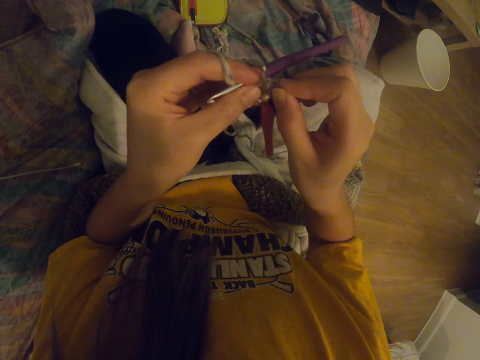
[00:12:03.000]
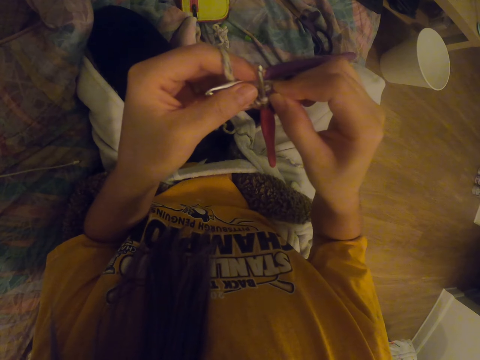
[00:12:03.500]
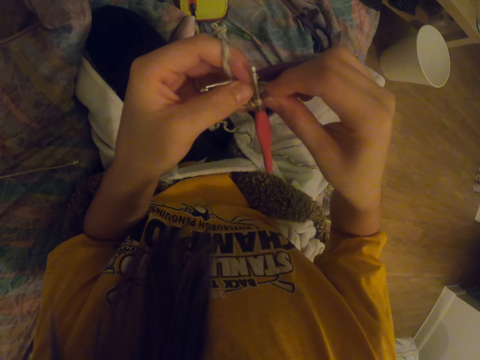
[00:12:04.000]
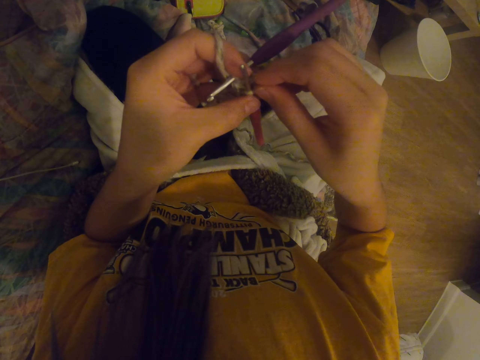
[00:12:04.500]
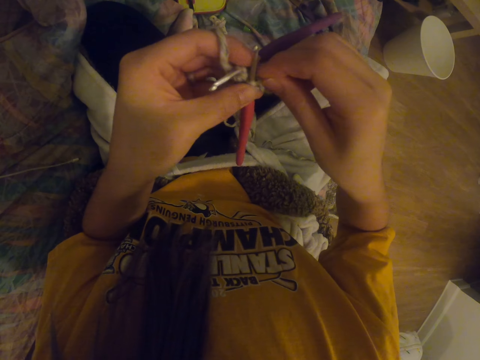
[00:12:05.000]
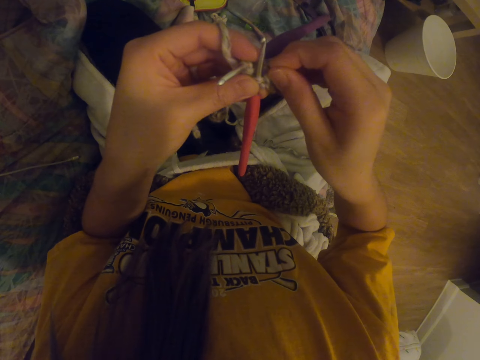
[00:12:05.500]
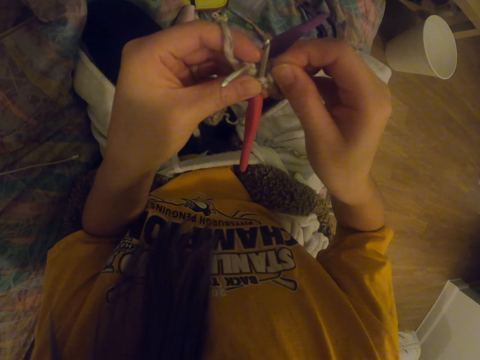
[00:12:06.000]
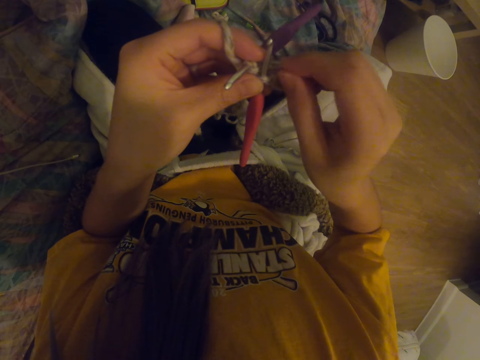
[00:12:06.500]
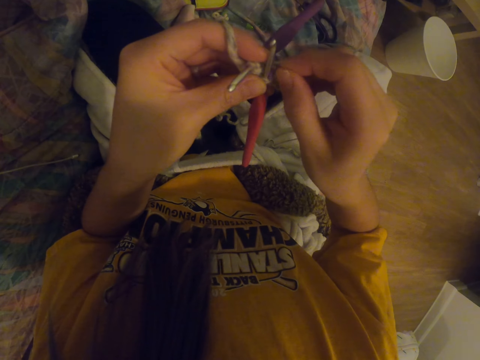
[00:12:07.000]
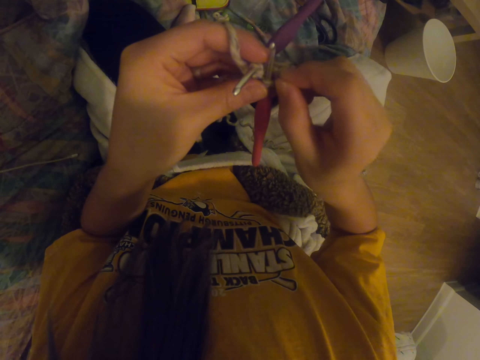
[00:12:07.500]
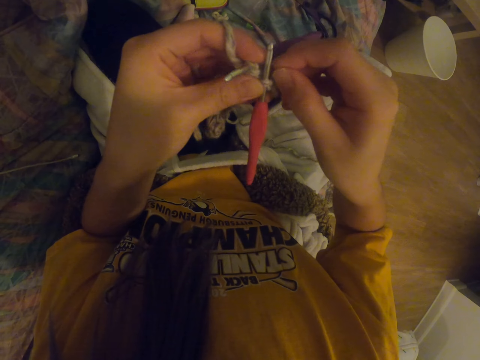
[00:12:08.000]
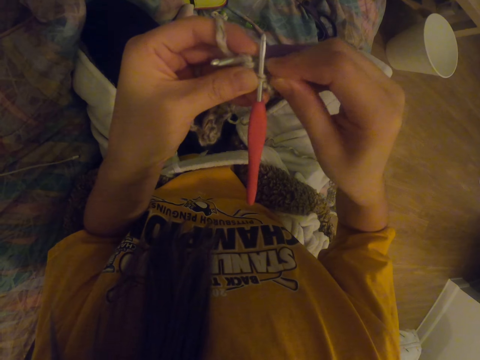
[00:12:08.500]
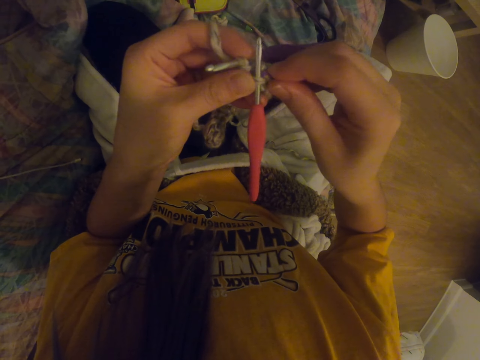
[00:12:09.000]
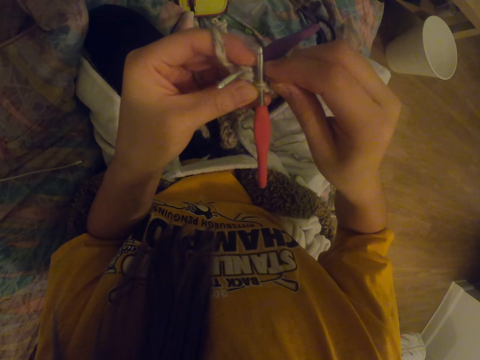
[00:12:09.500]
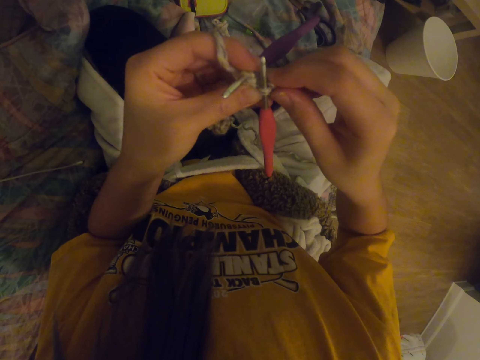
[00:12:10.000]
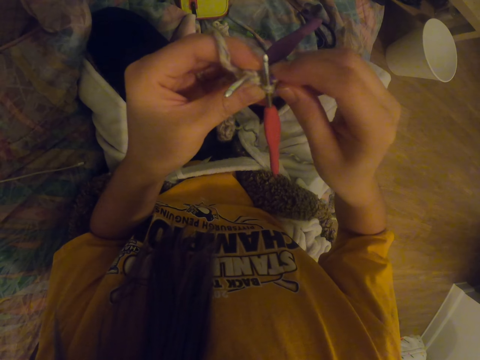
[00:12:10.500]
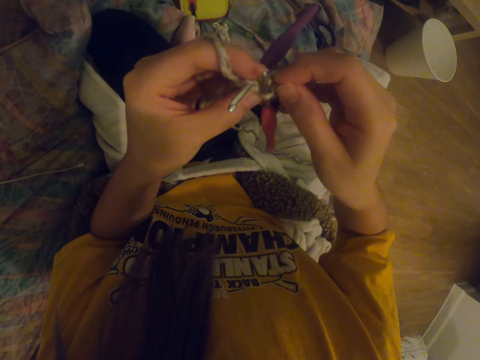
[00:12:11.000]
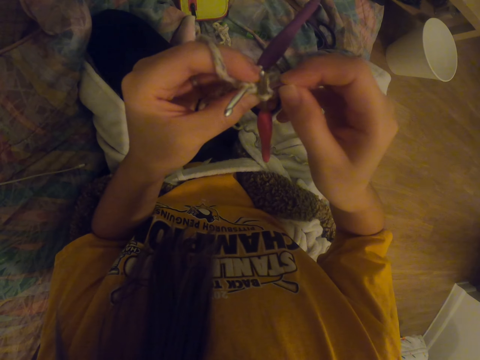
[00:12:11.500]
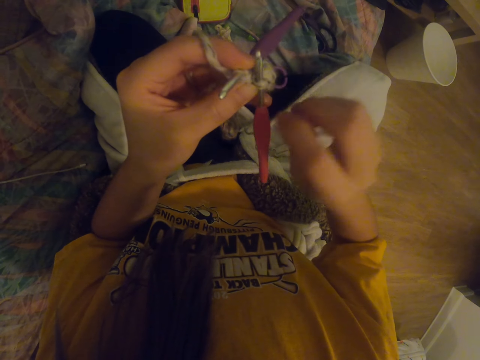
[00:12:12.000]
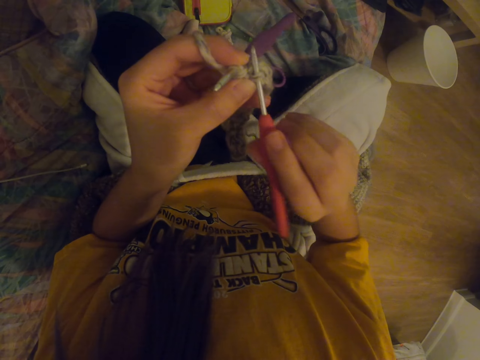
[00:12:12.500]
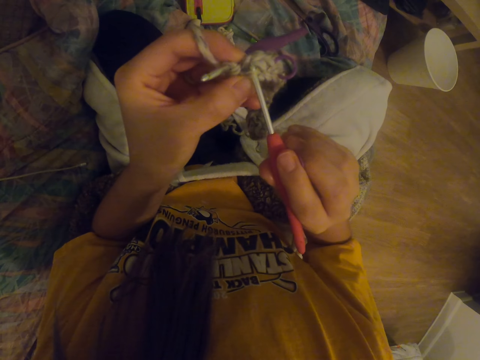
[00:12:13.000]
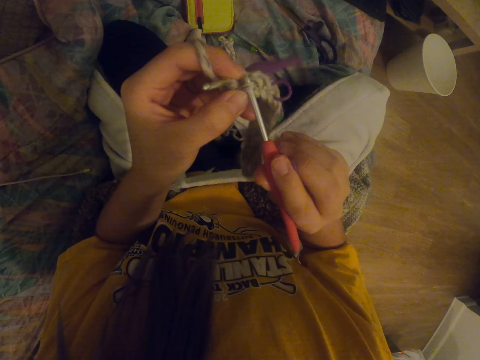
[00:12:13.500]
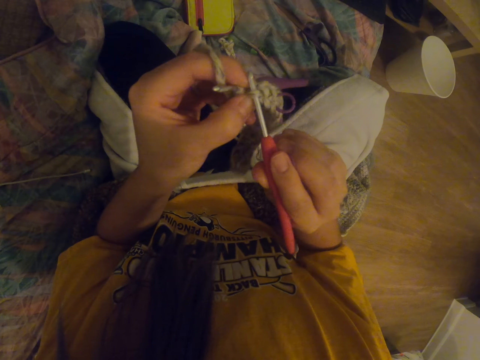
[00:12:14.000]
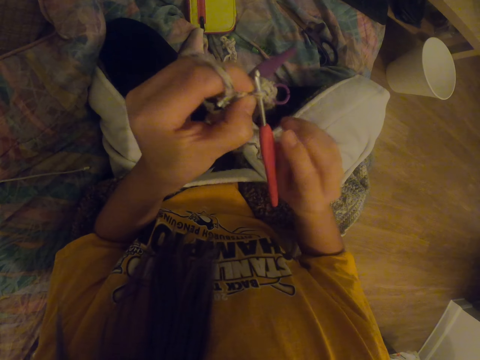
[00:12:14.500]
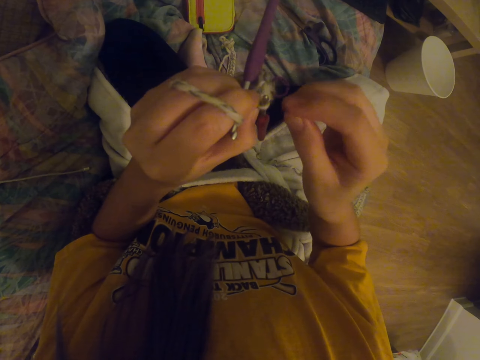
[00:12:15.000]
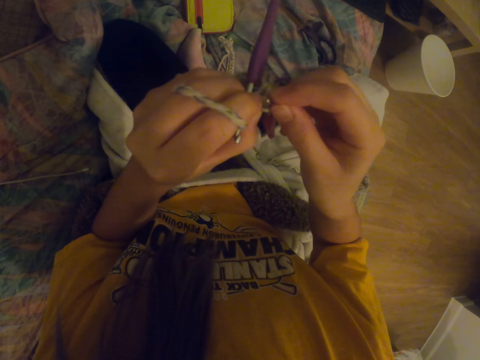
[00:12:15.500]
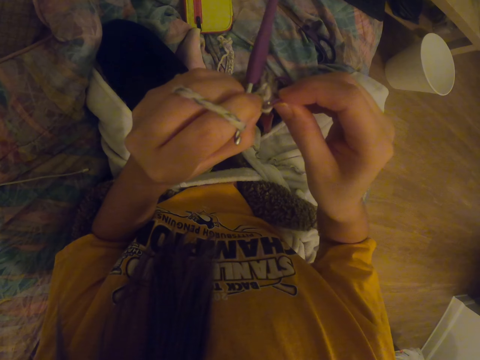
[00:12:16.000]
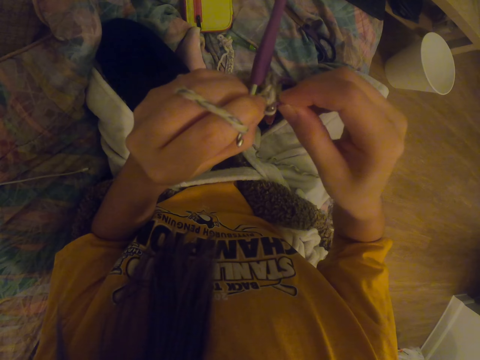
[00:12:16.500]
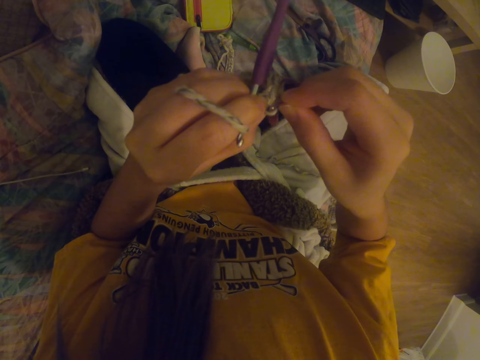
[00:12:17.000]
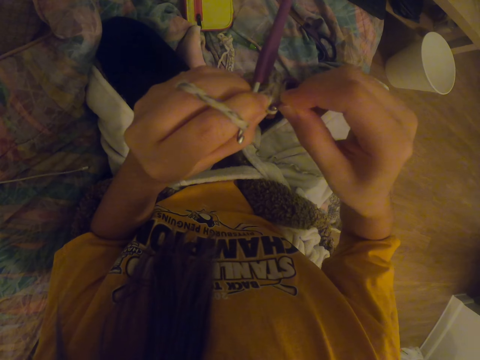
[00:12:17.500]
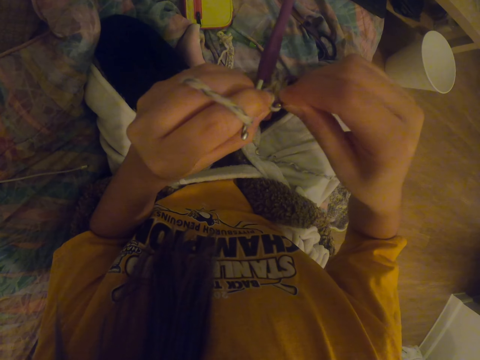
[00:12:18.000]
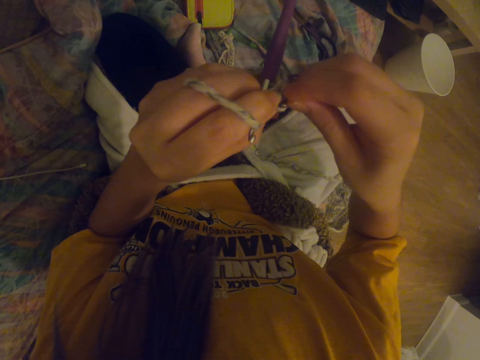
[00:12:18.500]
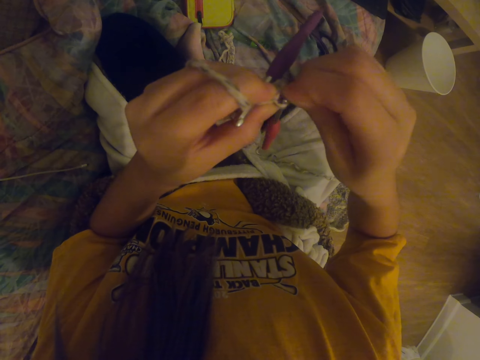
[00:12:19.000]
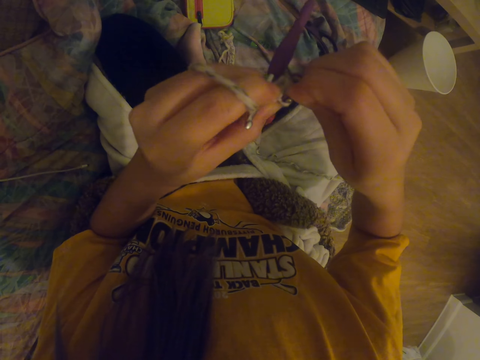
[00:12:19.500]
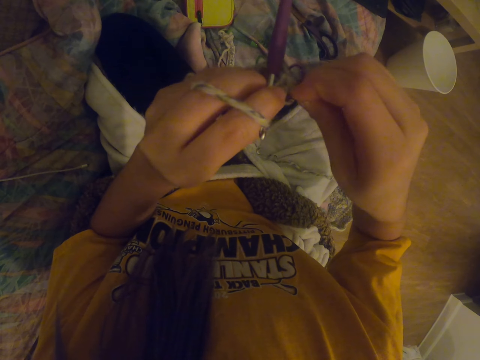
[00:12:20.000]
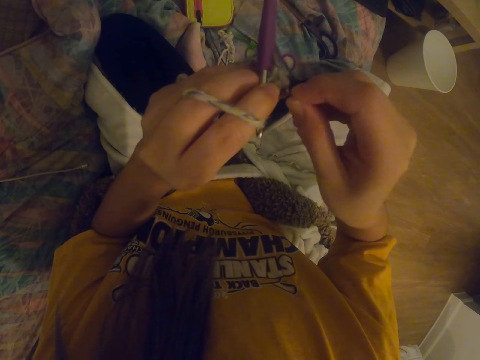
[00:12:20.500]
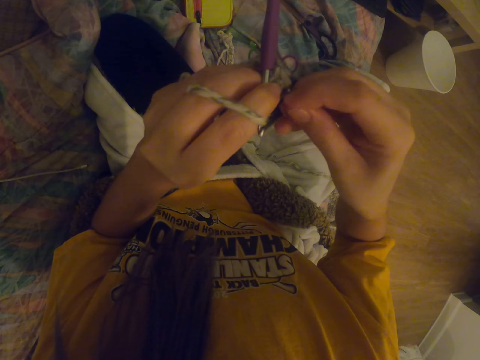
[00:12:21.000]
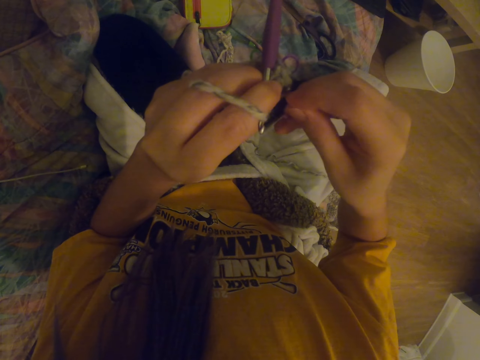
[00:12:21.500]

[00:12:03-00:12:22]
The camera wearer tries to put a hook in a fabric. They hold the crochet hook with a hand. They adjust the crochet hook. They fix a decoration to the garment. They put the hook in the fabric.

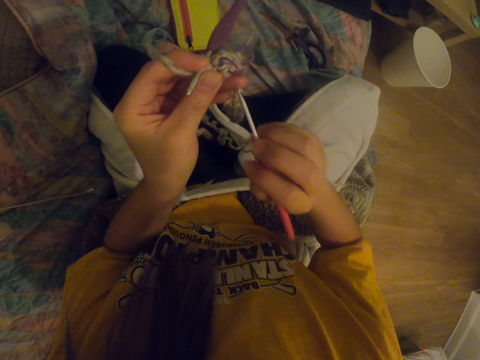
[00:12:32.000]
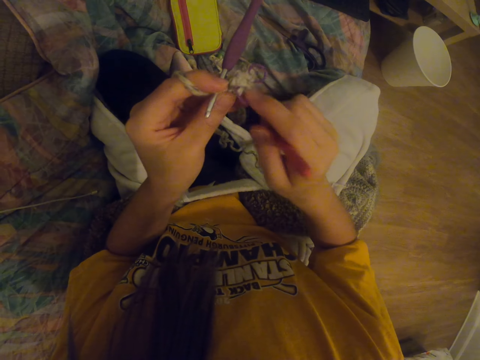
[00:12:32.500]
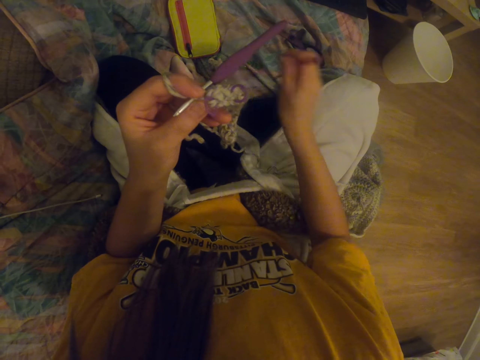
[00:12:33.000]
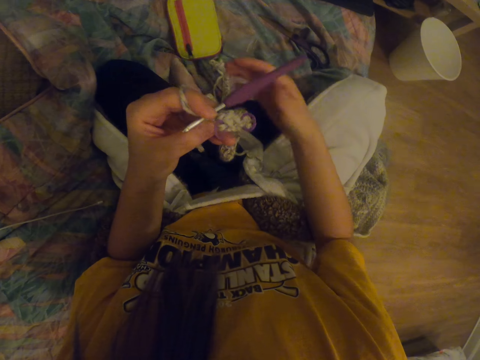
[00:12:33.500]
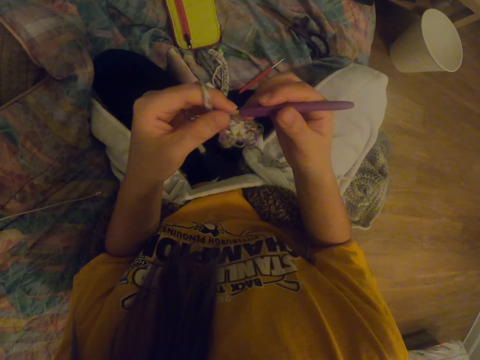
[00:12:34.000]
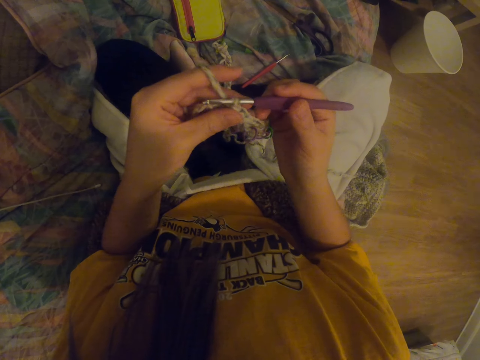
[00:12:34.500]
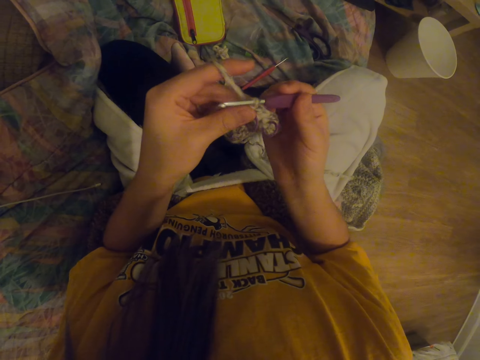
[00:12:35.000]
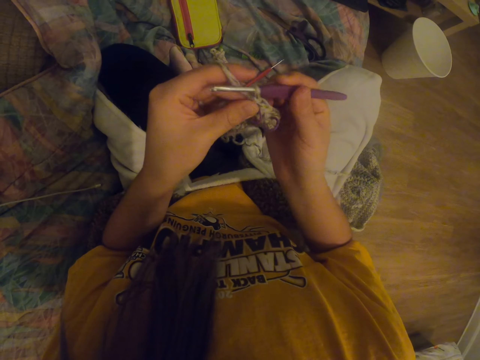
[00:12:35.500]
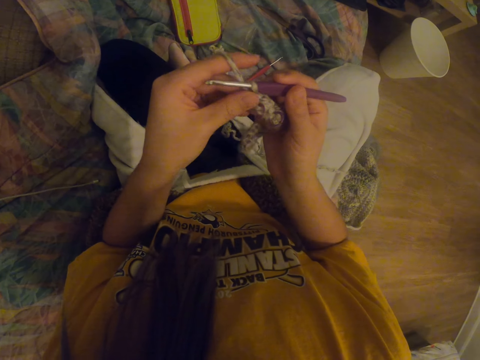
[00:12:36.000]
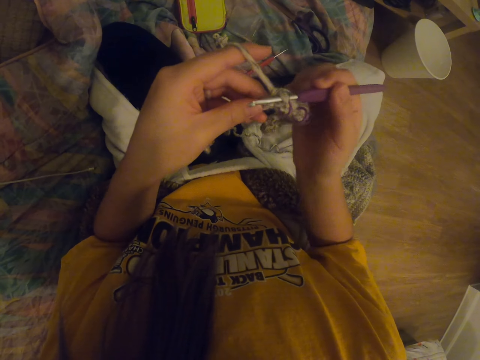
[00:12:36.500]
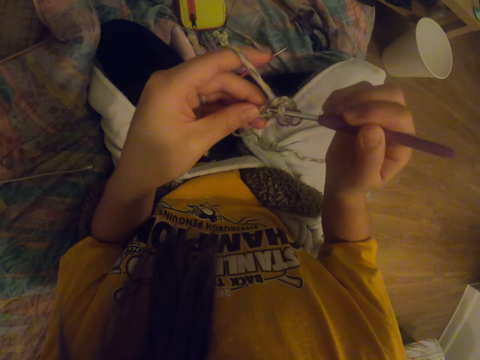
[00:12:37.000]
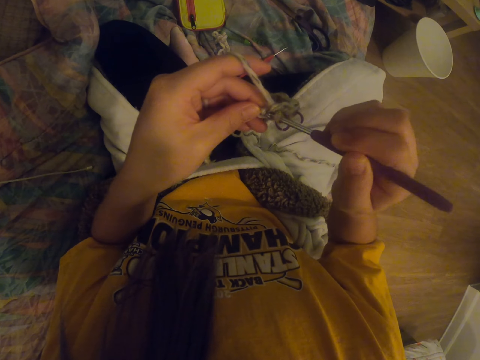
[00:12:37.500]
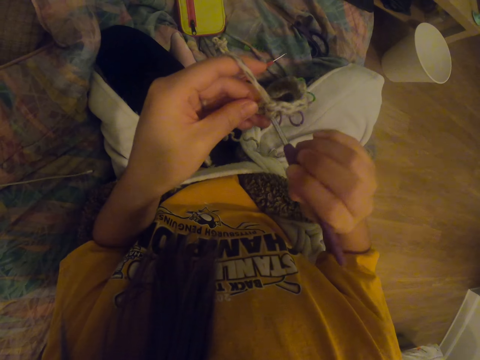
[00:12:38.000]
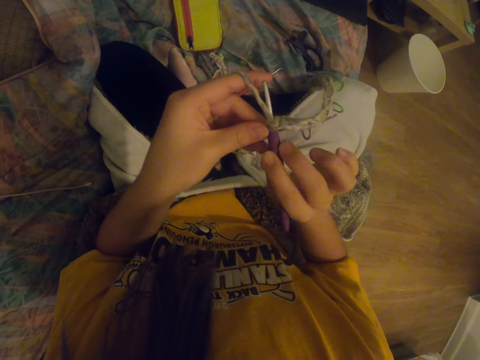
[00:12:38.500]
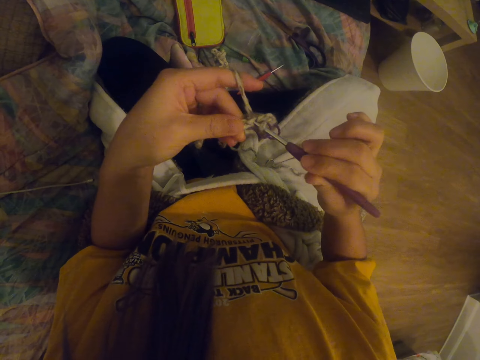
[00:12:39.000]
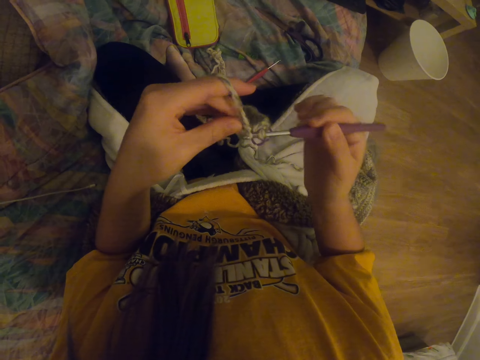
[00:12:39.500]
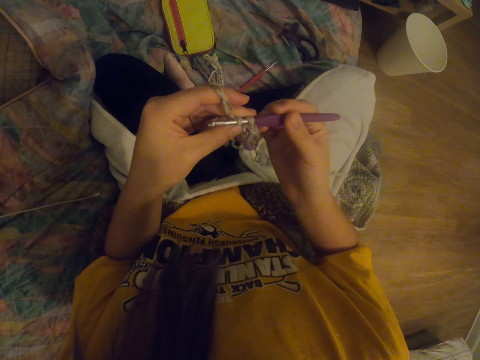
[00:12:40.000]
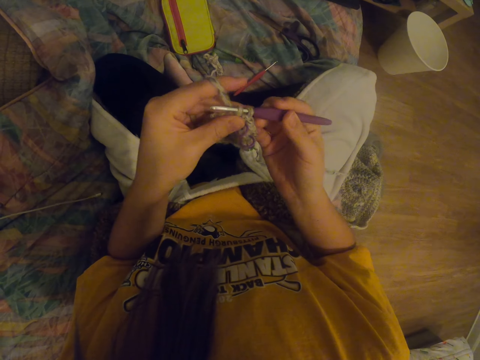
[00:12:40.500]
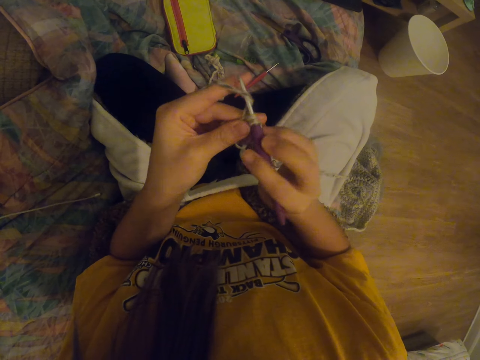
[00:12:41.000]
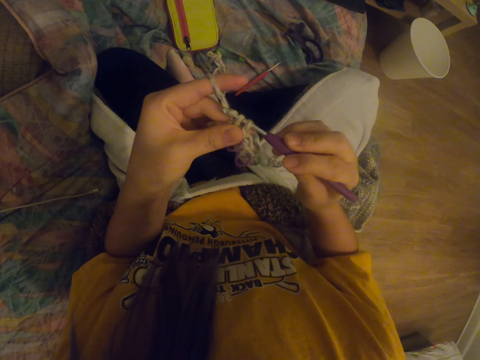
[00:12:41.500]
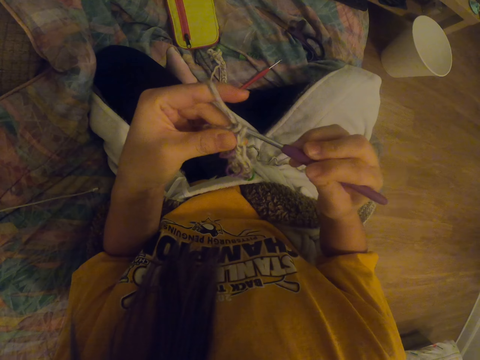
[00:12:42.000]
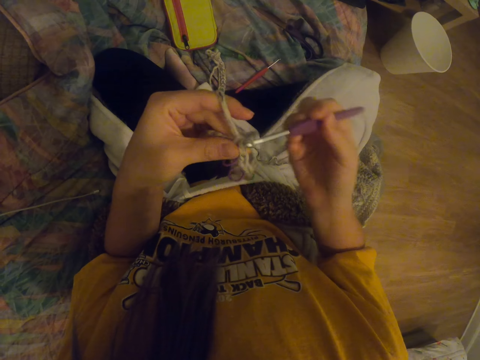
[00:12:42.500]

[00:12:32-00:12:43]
The camera wearer holds the crochet hook with a hand. They remove the crochet hook. They put down the crochet hook on a mat. They knit a fabric with the crochet hook.
